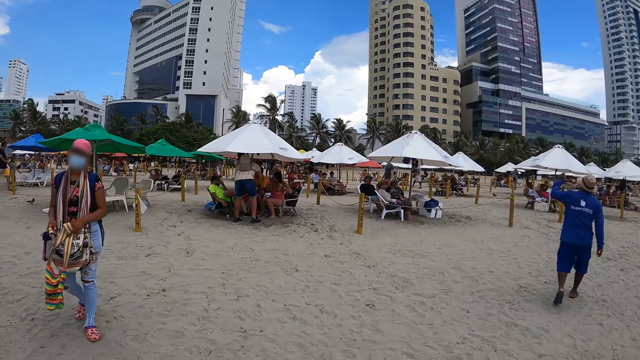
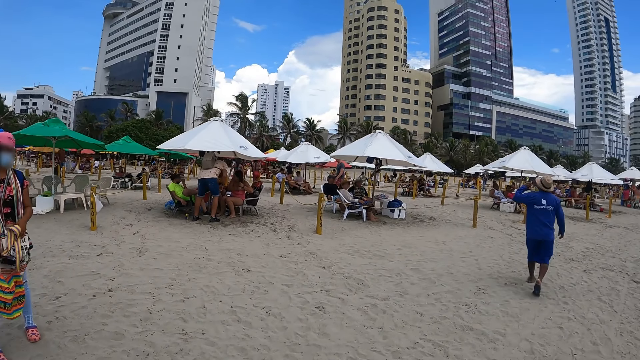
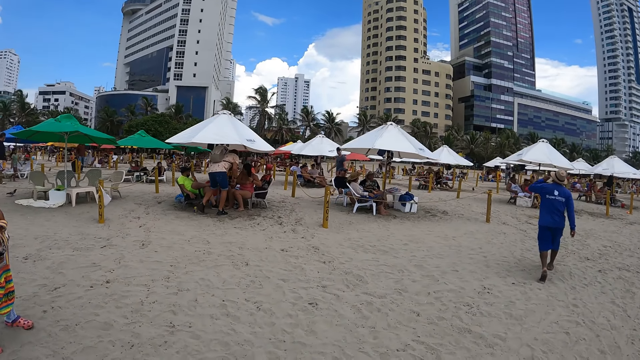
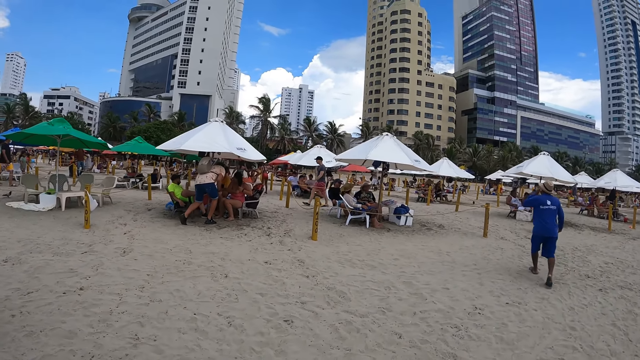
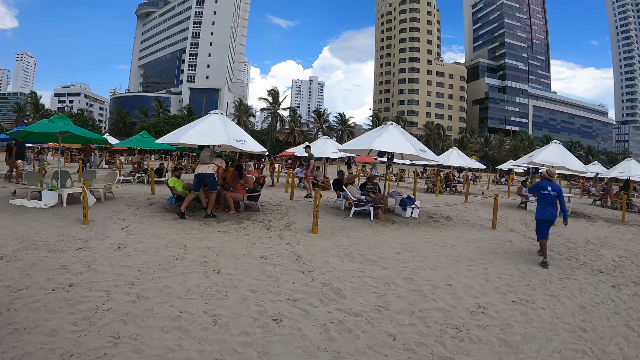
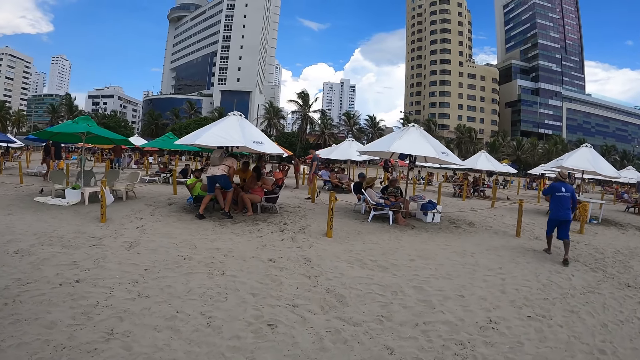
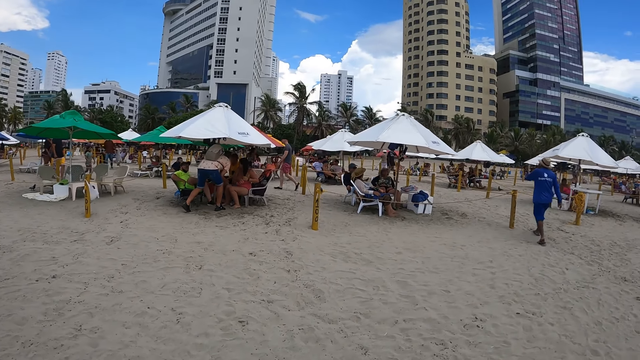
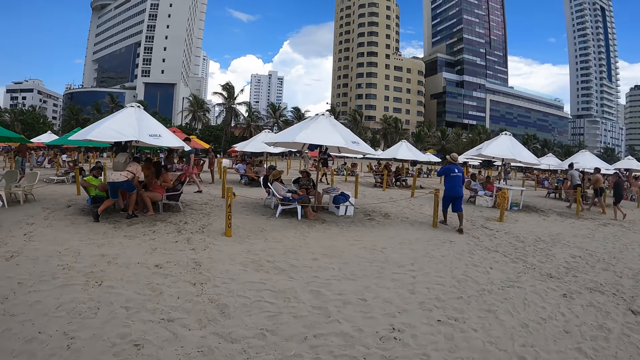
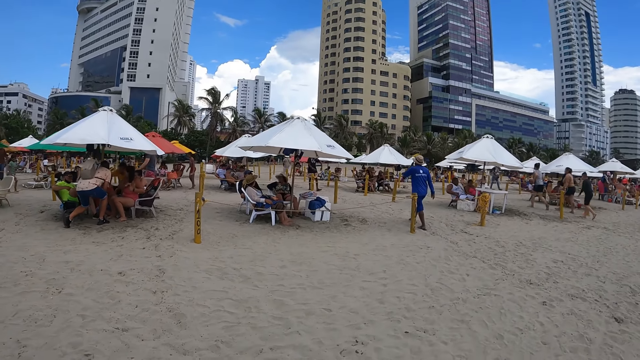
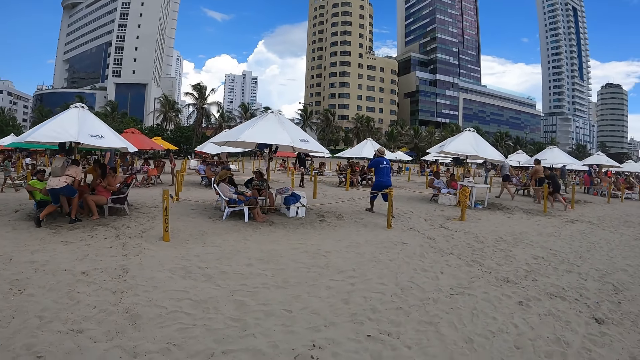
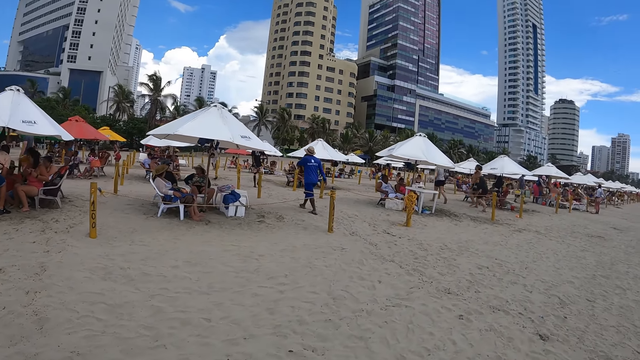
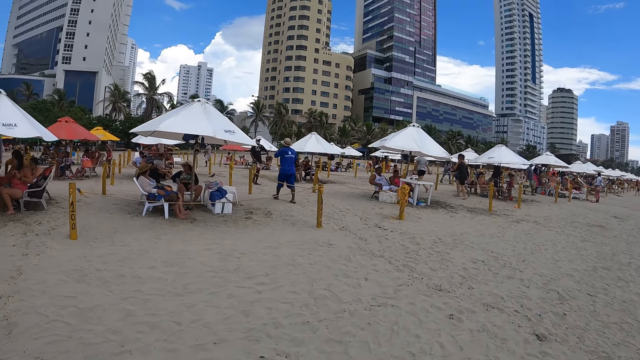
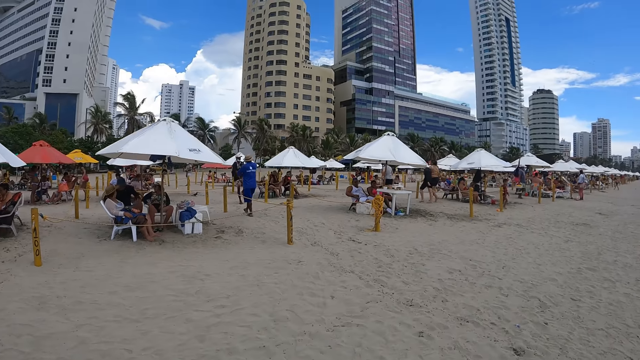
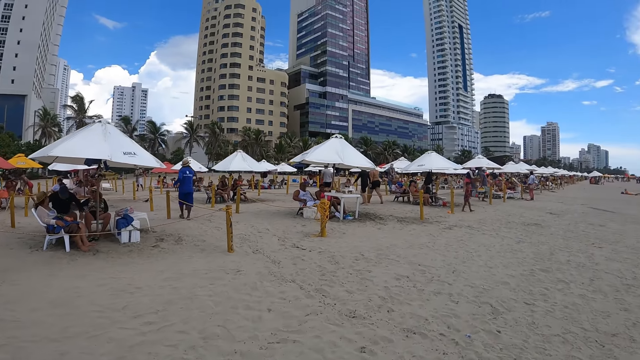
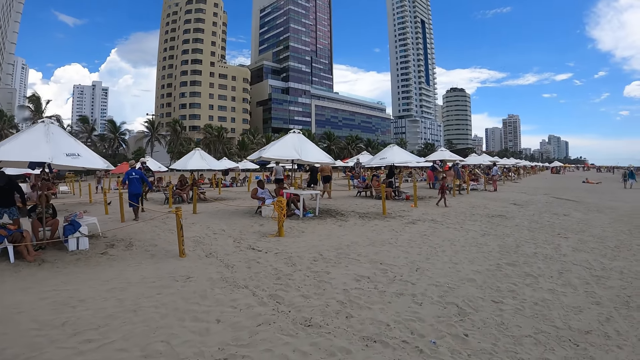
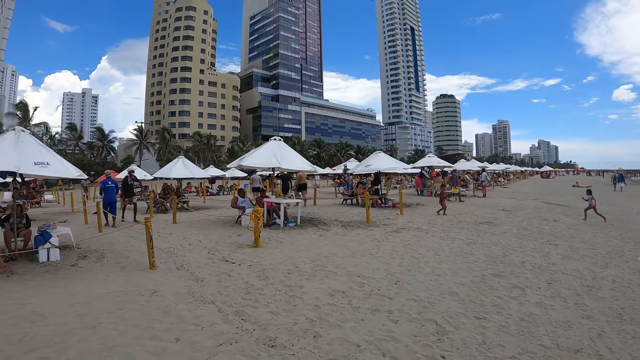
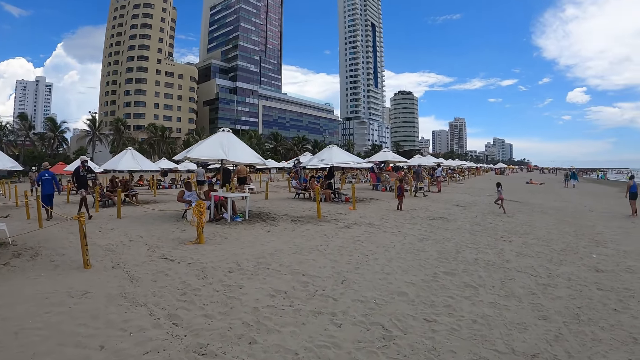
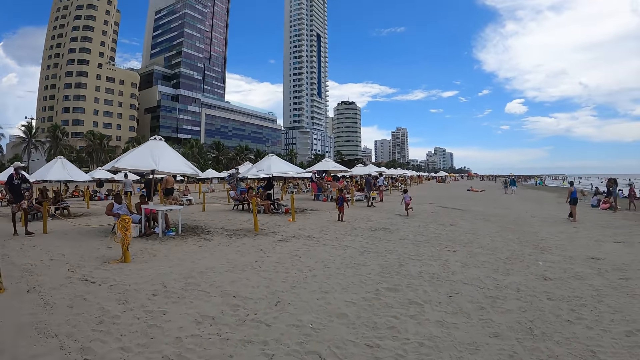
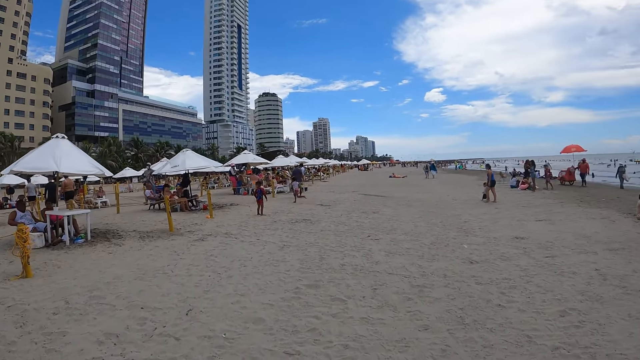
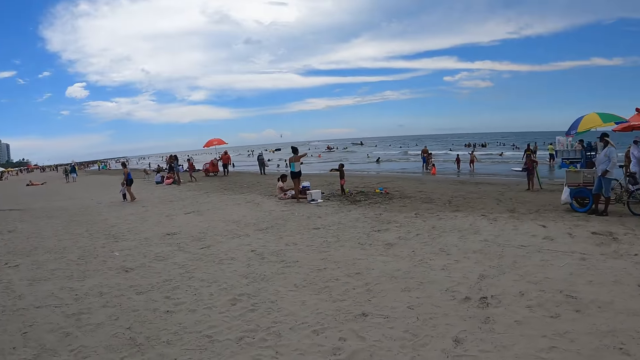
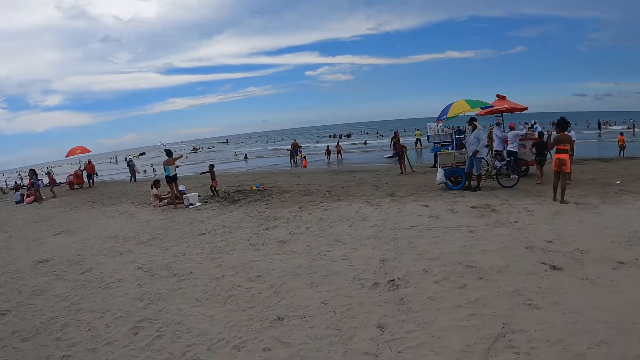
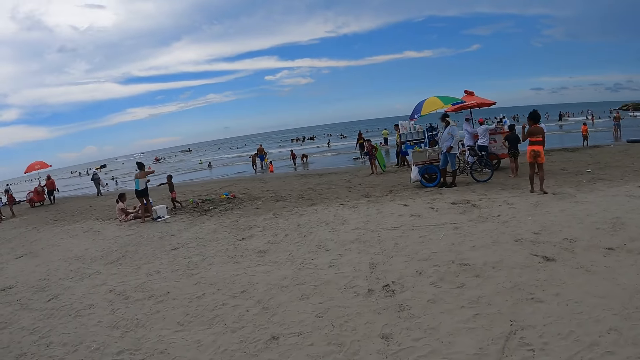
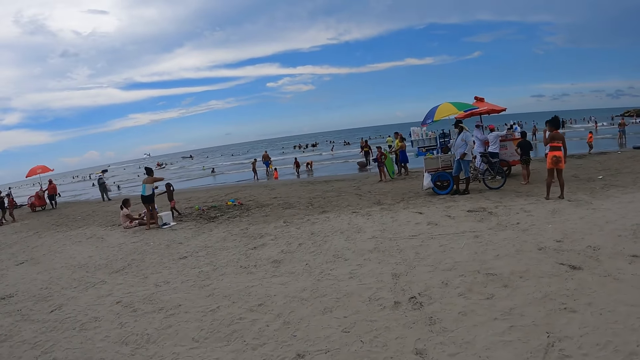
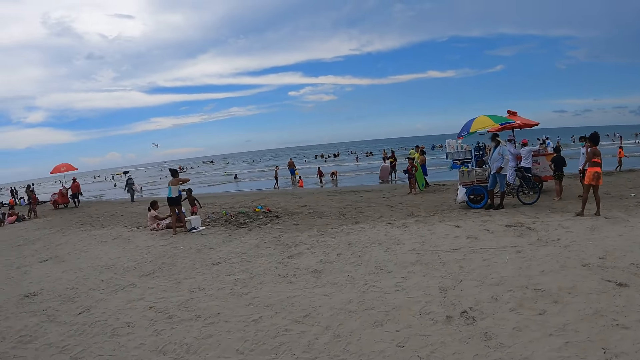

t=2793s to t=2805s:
The camera wearer walks on the beach. They walk on the beach again. They turn around.

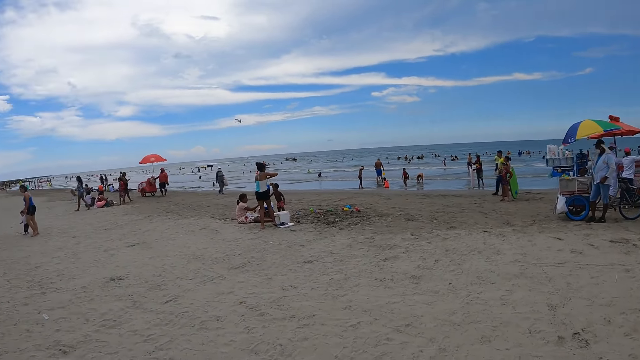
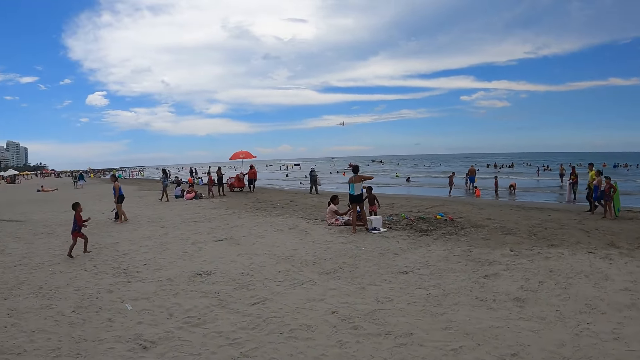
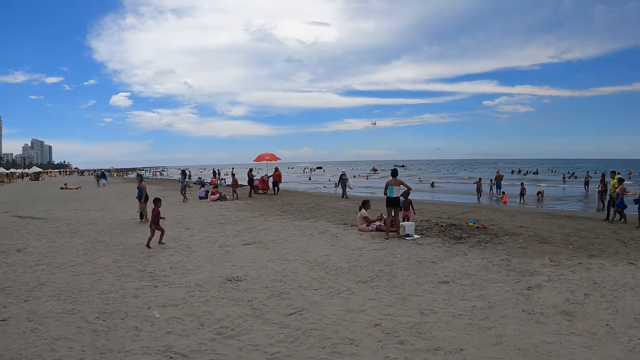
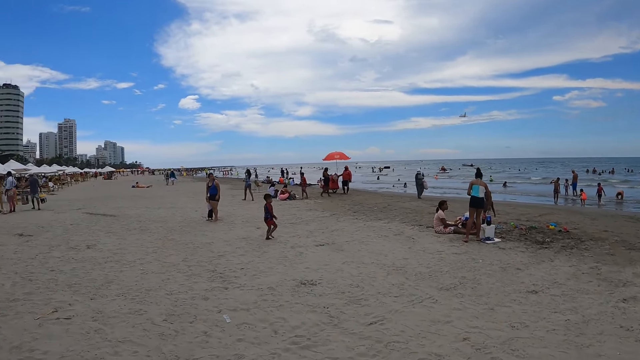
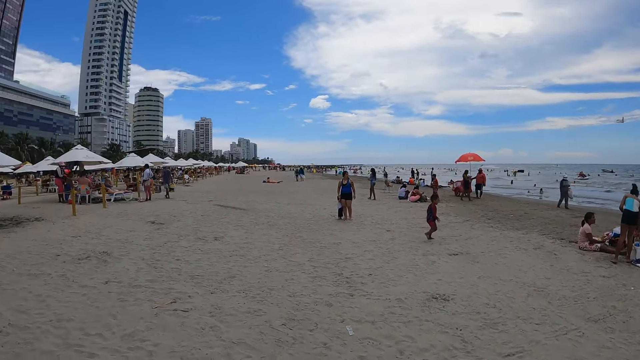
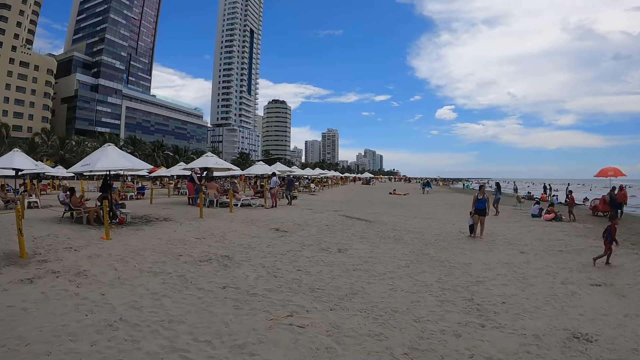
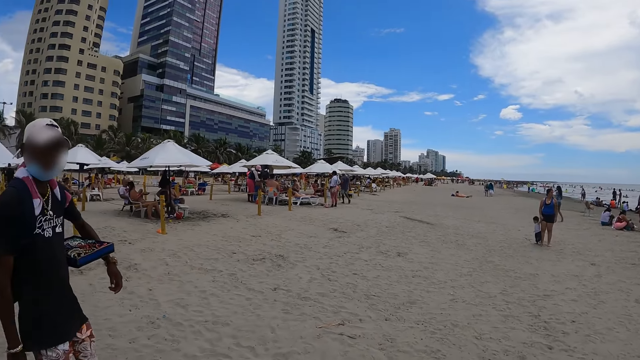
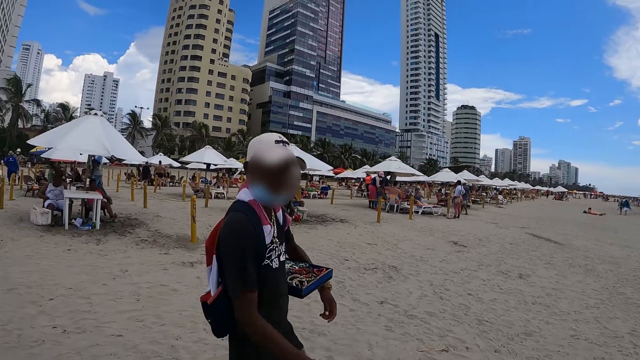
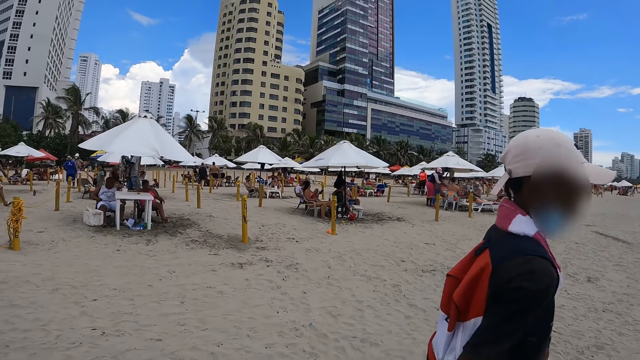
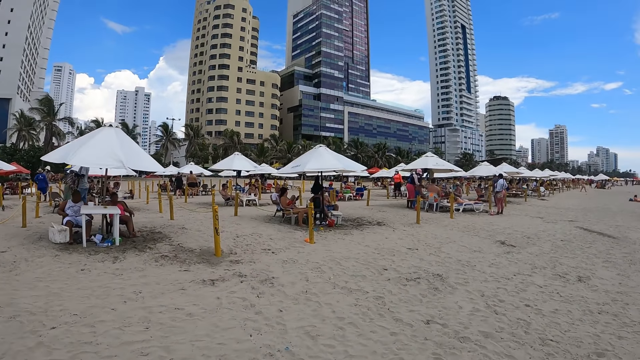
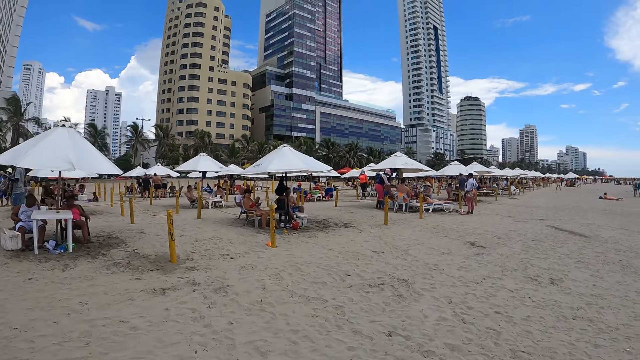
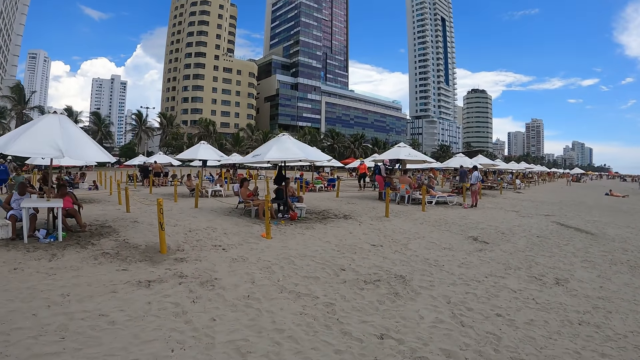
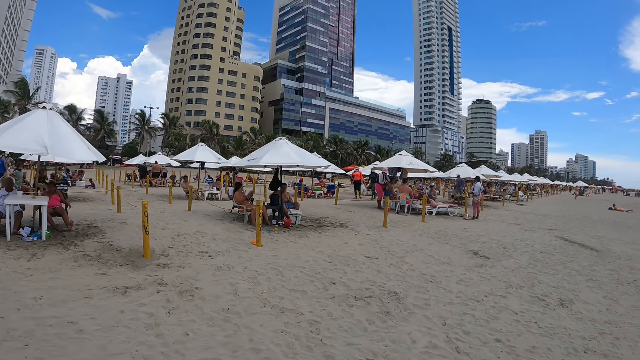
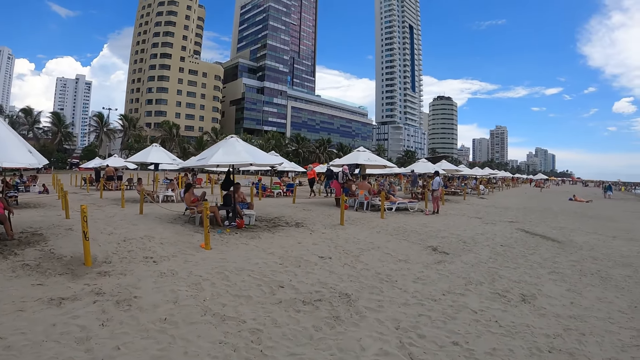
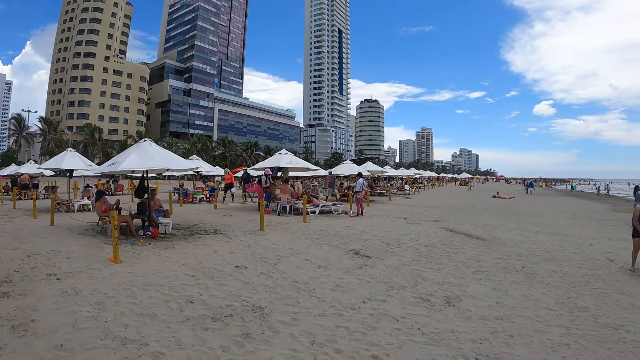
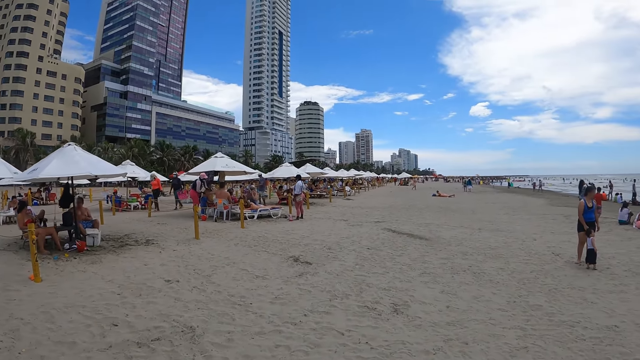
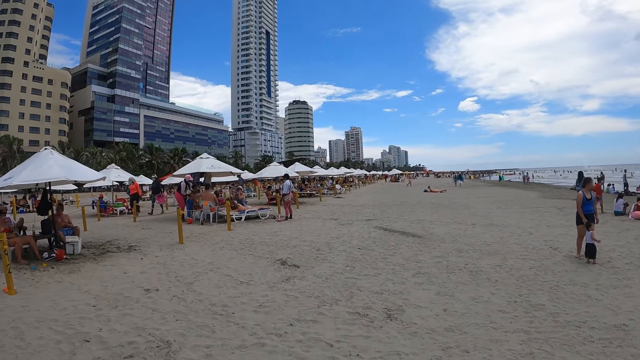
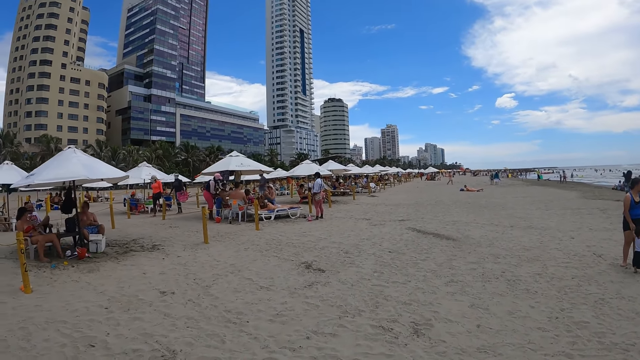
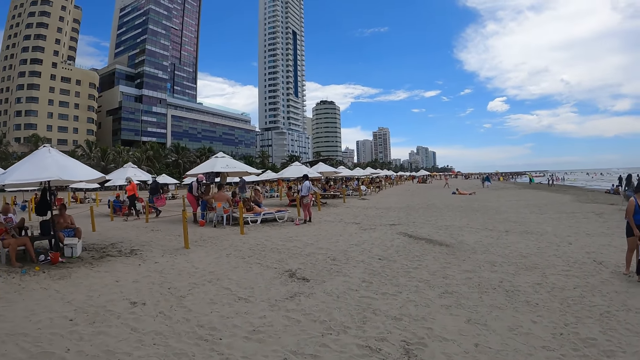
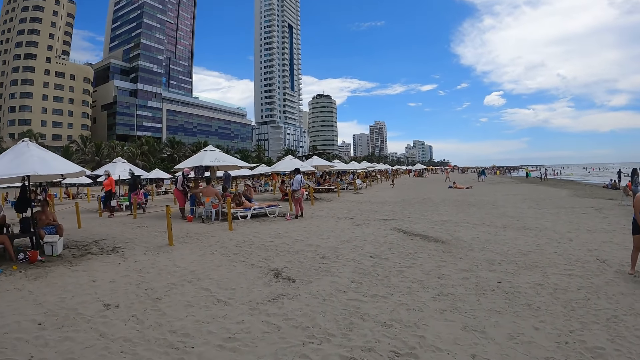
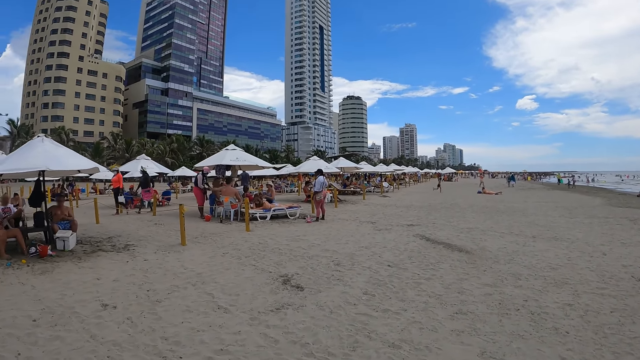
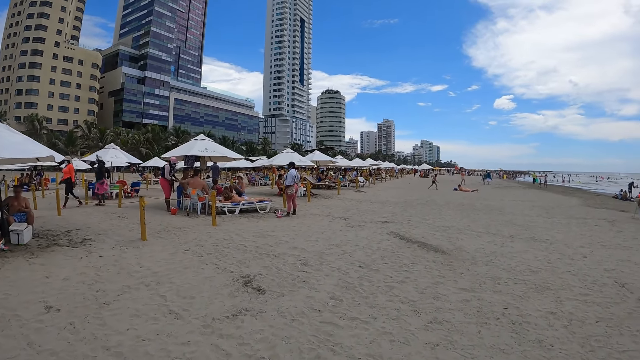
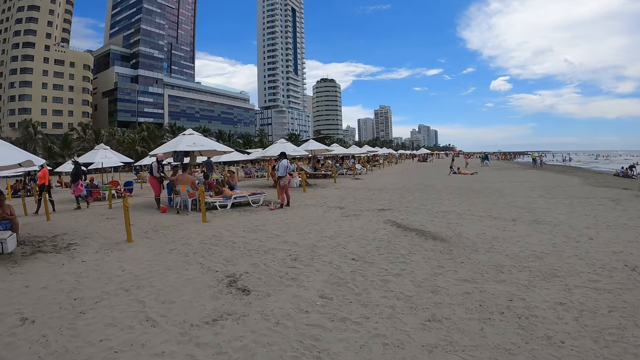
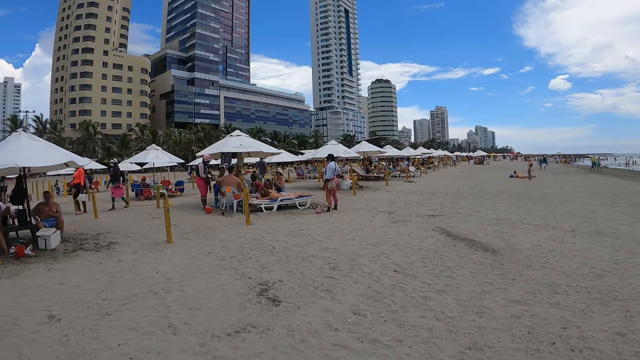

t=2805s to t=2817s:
The camera wearer looks around. They look around again. They walk on the beach. They walk on the beach again.
